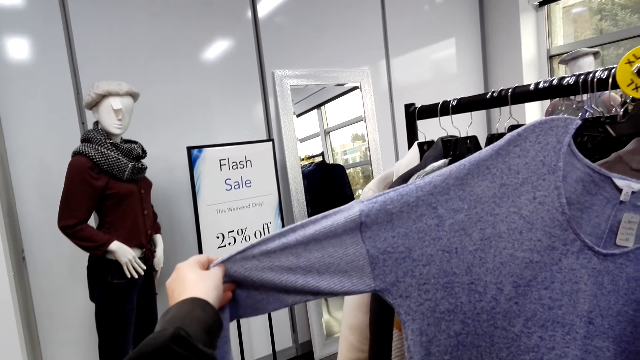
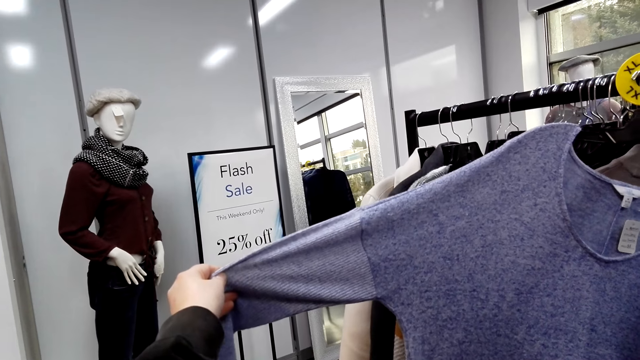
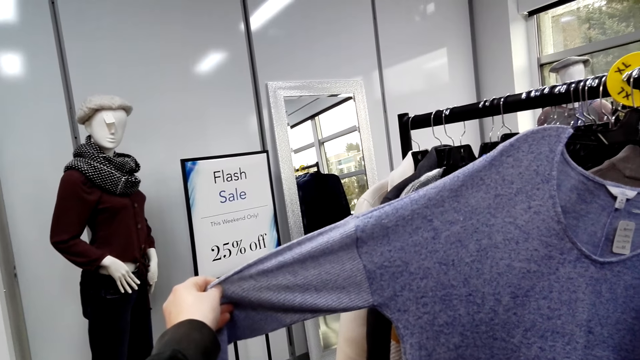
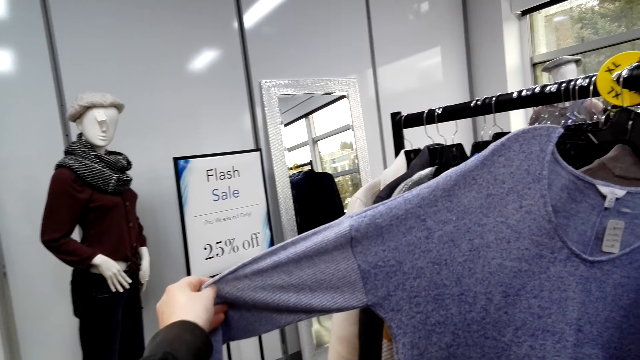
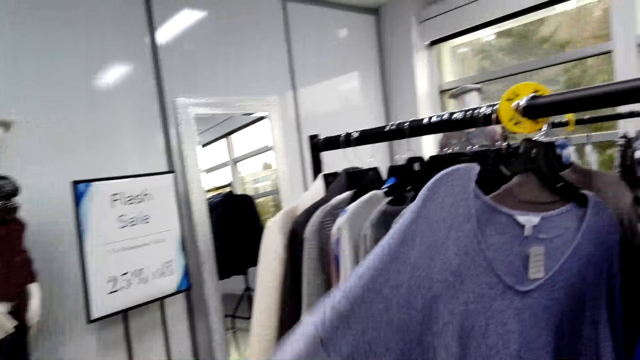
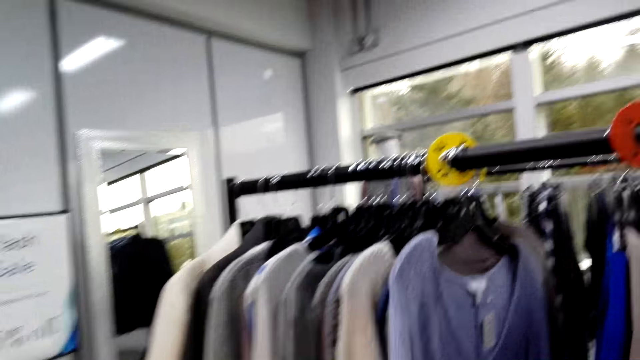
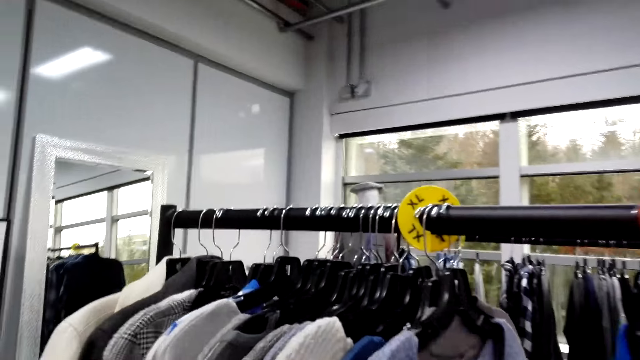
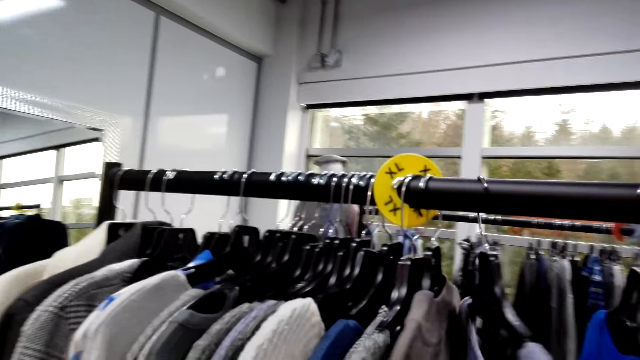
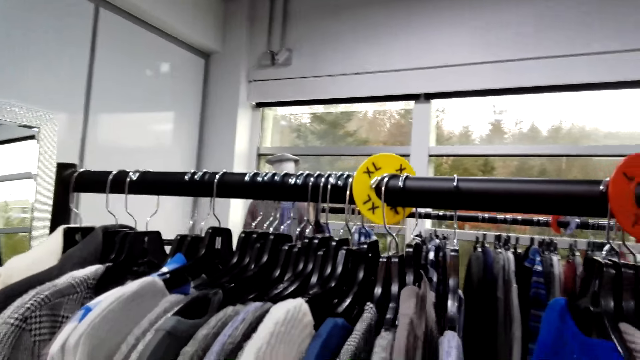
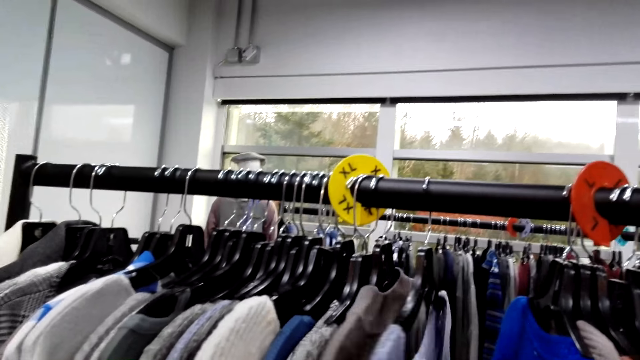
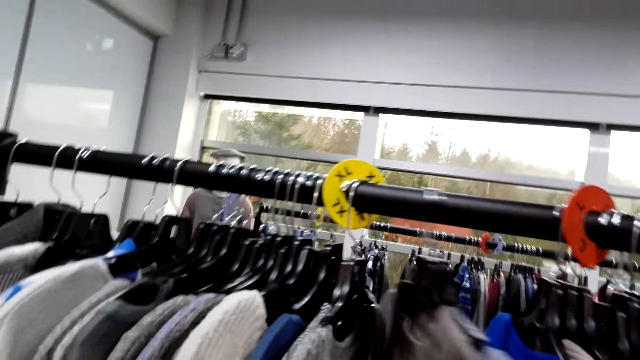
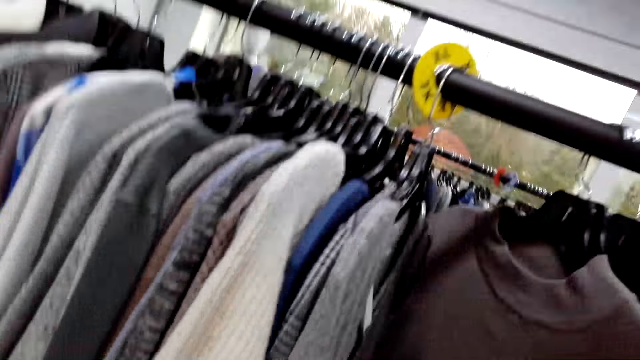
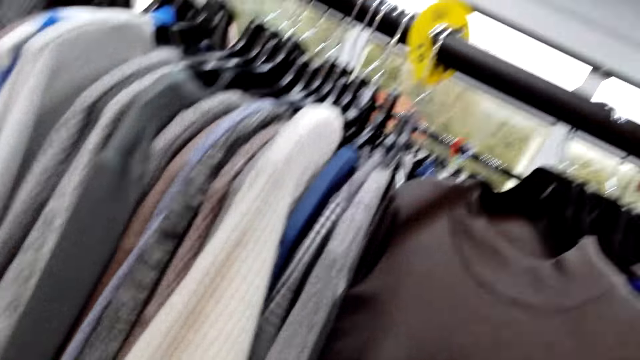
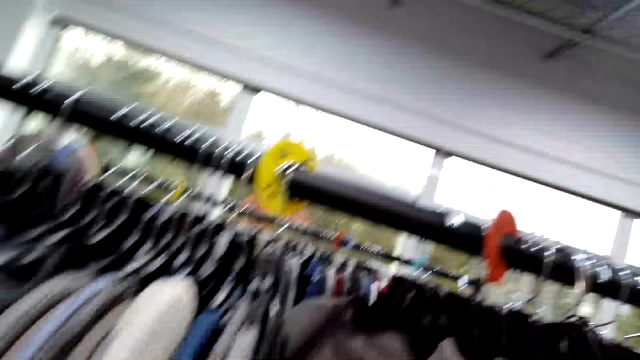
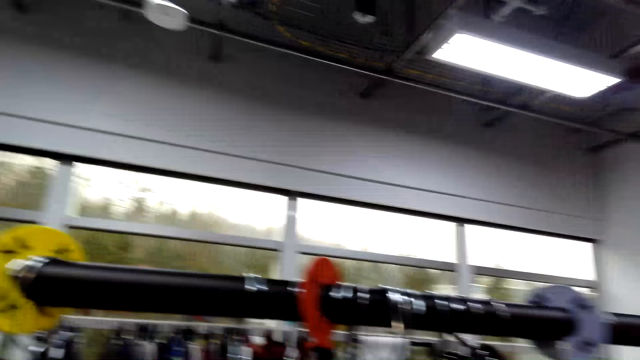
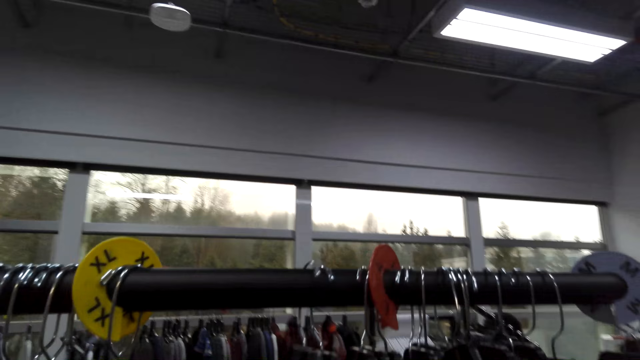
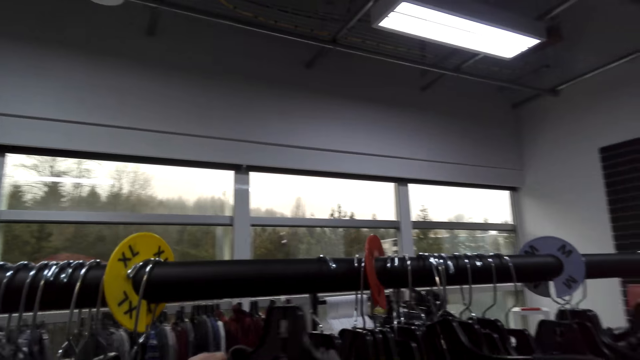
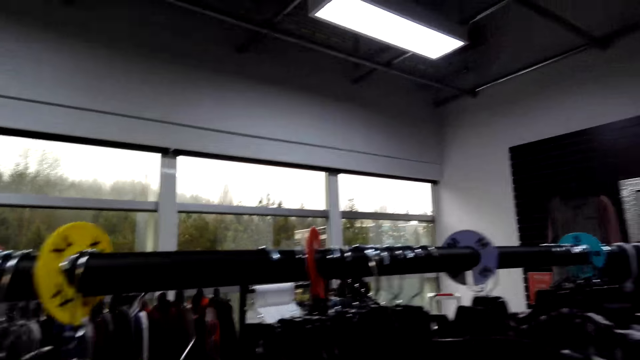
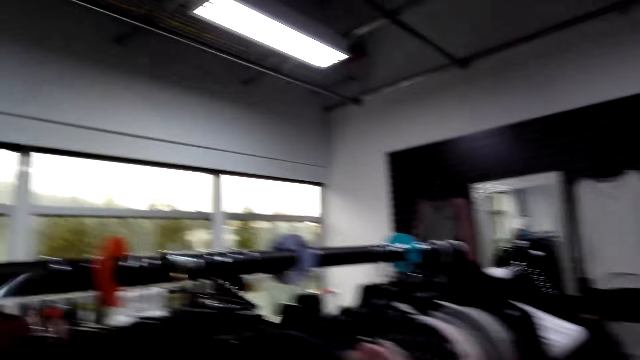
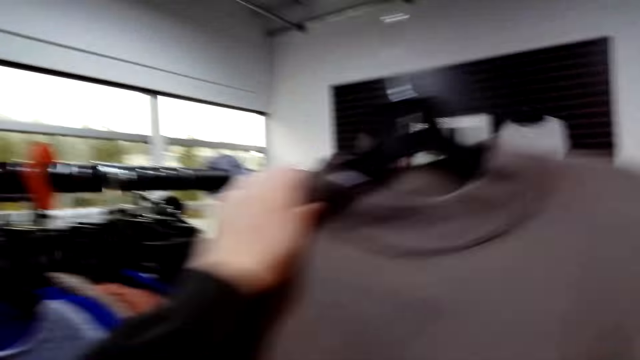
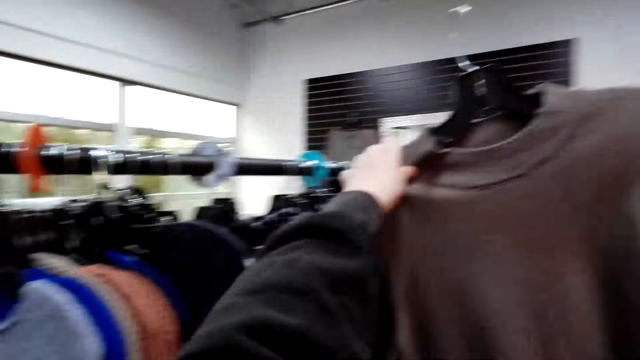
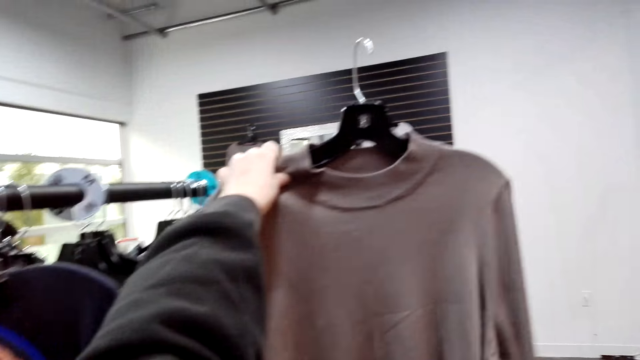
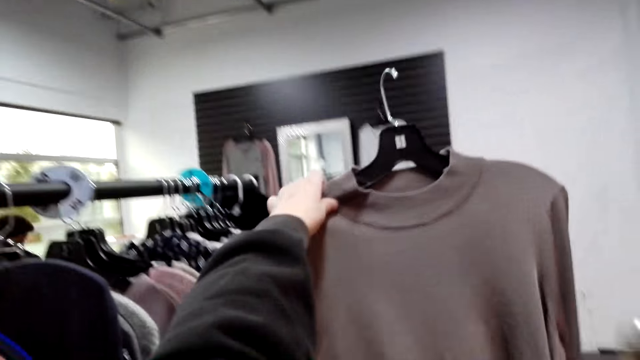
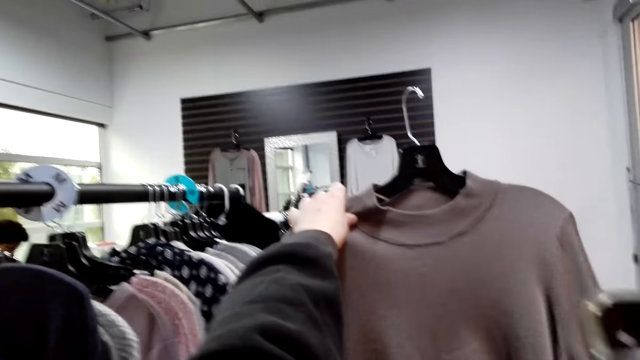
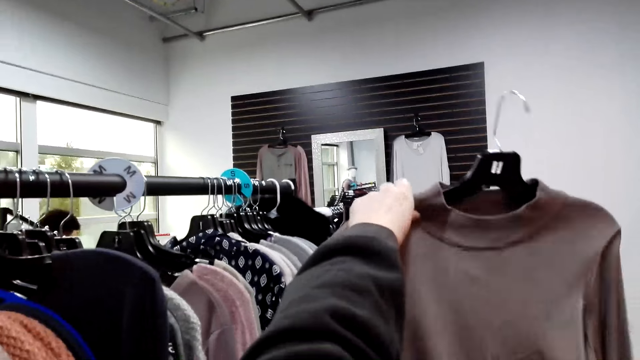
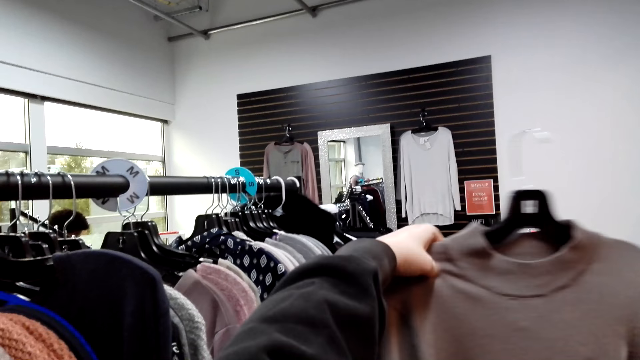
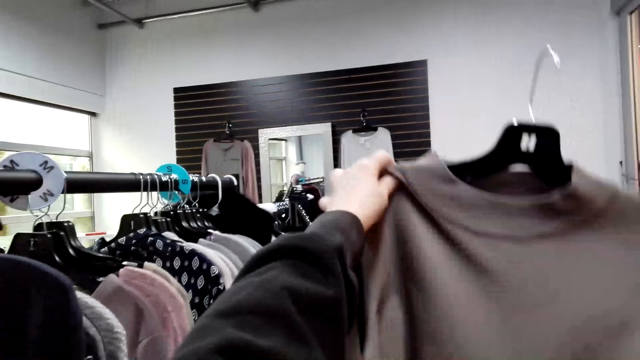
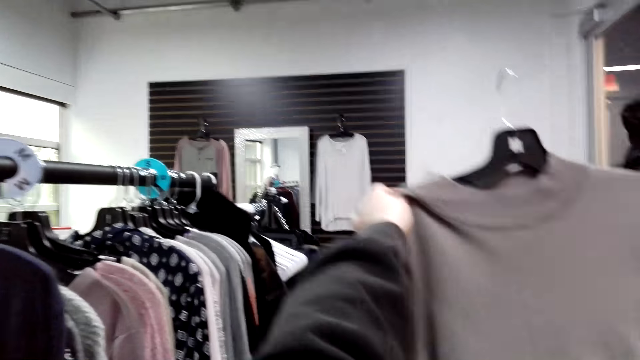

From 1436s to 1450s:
The camera wearer puts down her hand. She moves the hanged clothes. She looks around. She picks up the top from the clothing line. She takes a picture of the top.

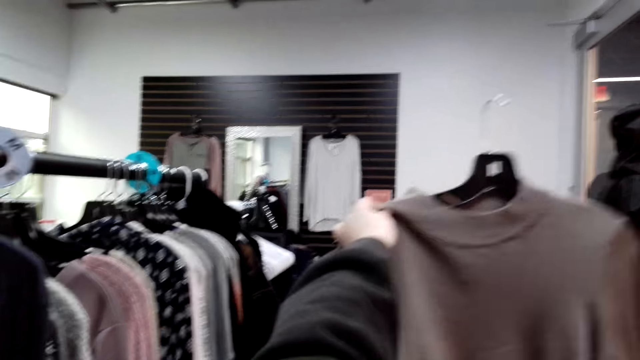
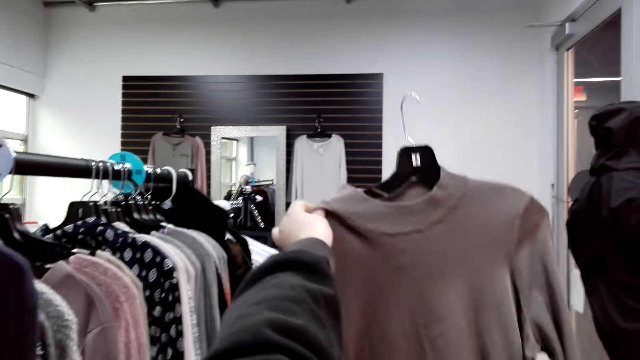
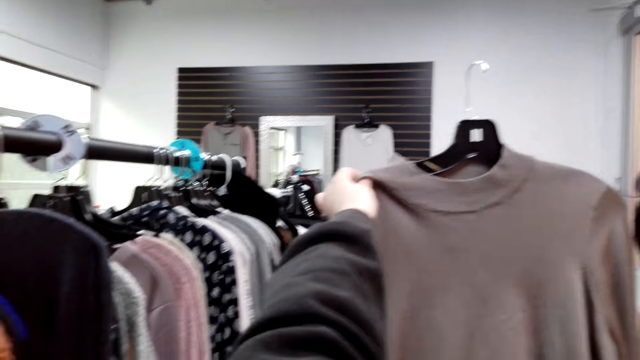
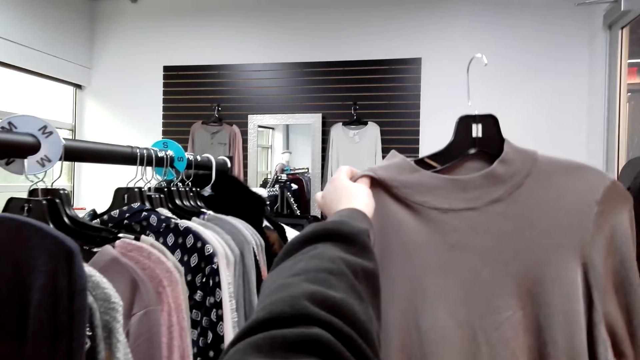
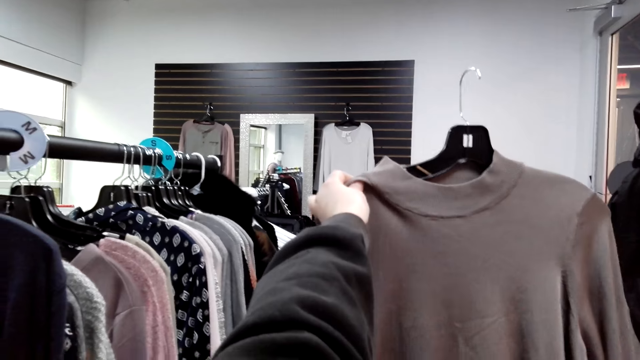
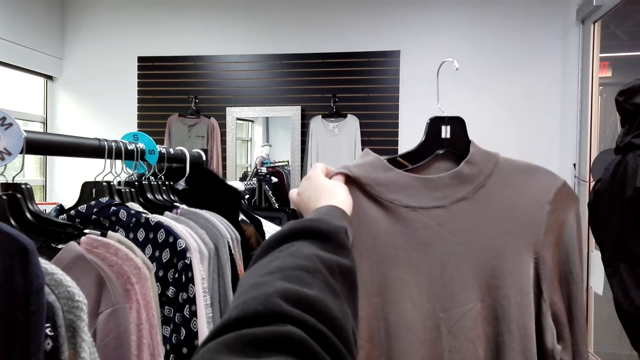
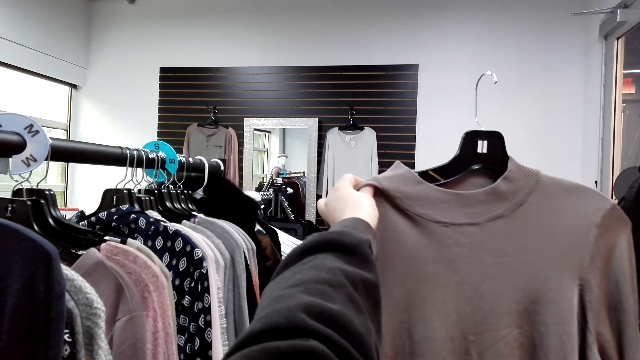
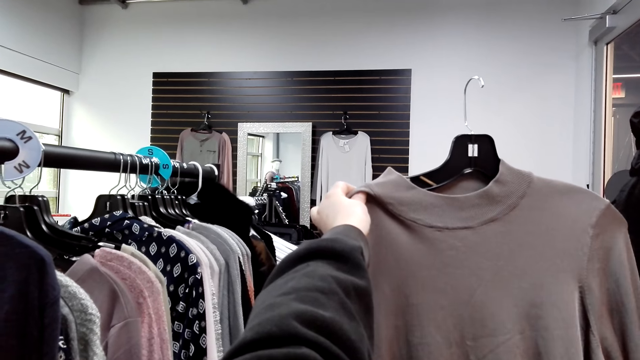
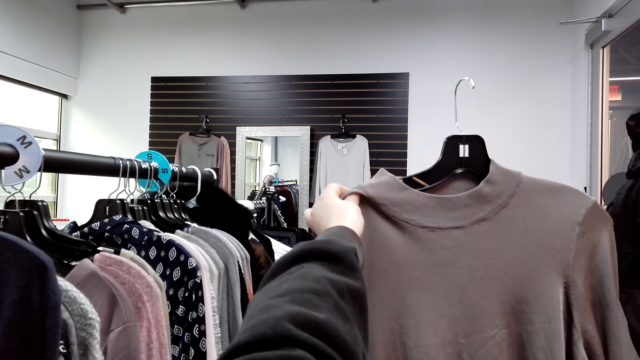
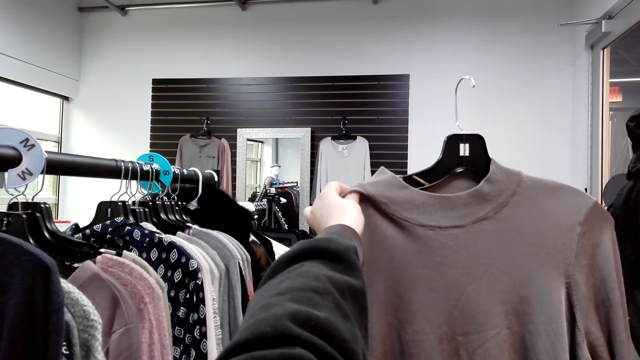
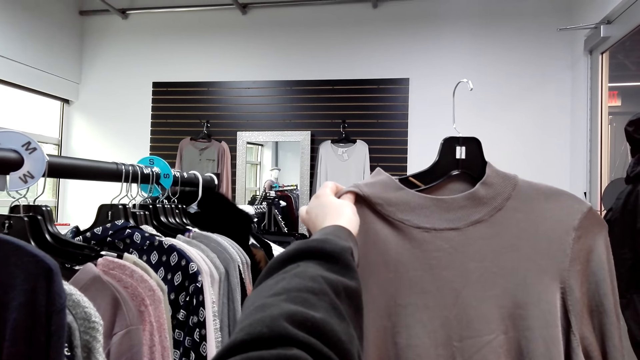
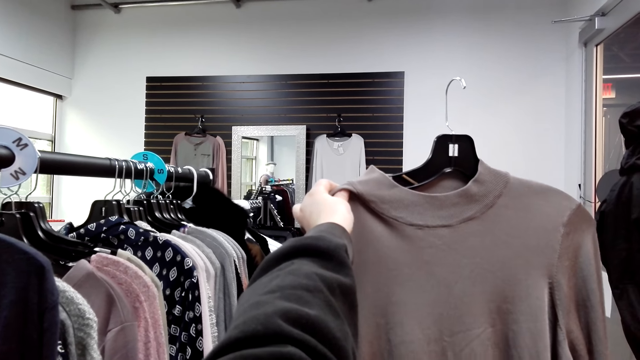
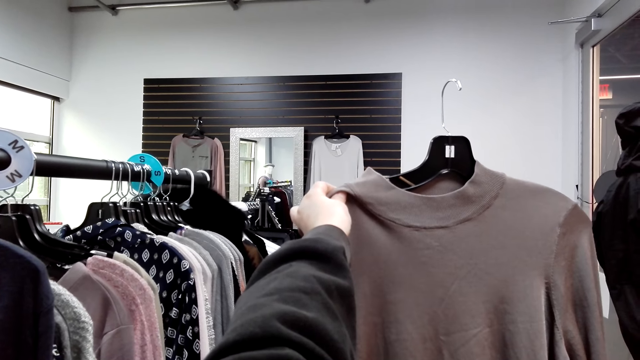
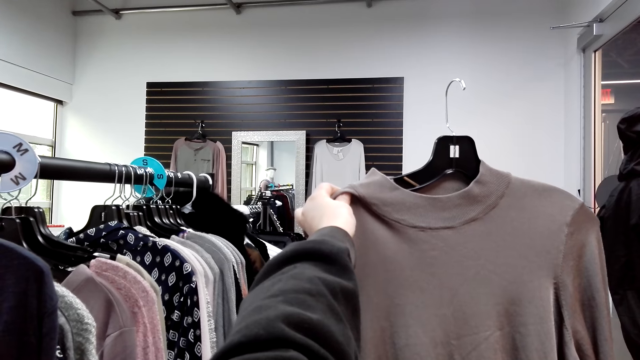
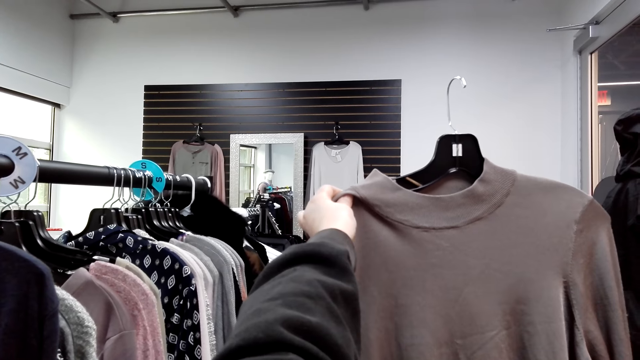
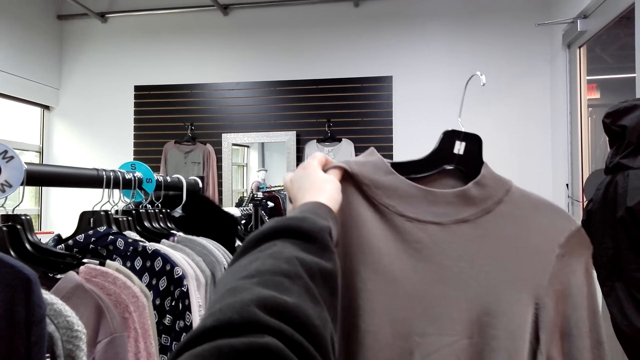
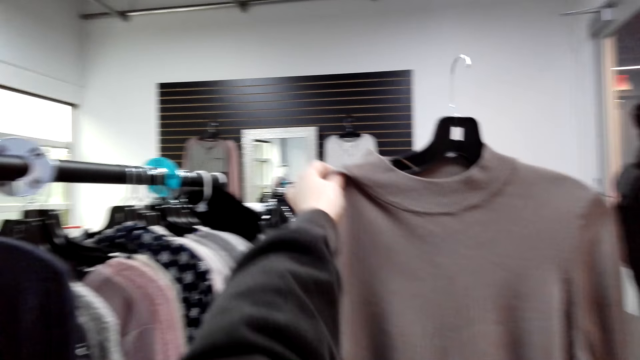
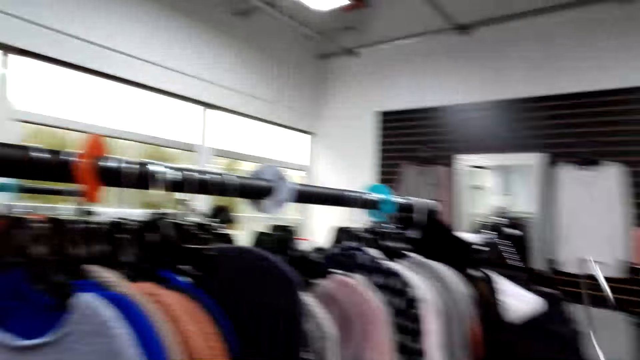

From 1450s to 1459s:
The camera wearer looks at the top.
